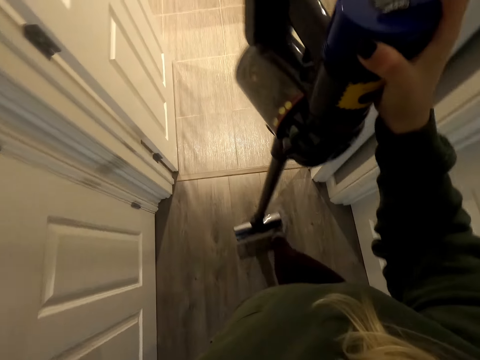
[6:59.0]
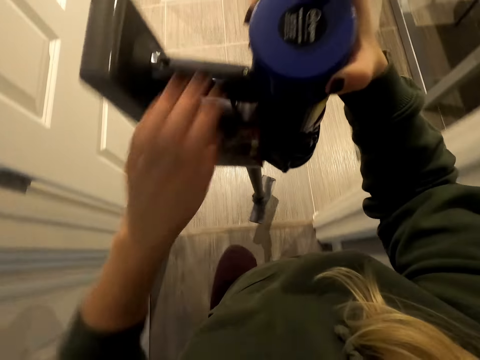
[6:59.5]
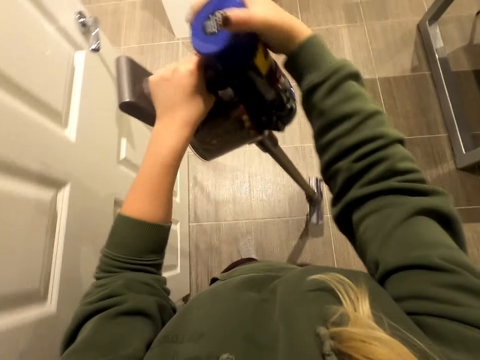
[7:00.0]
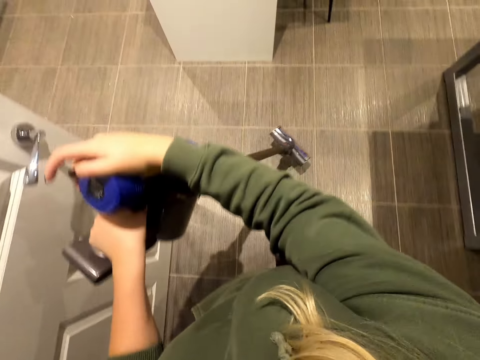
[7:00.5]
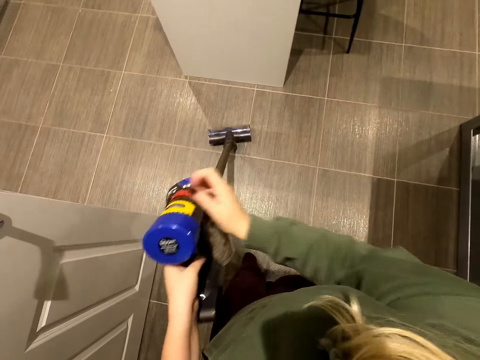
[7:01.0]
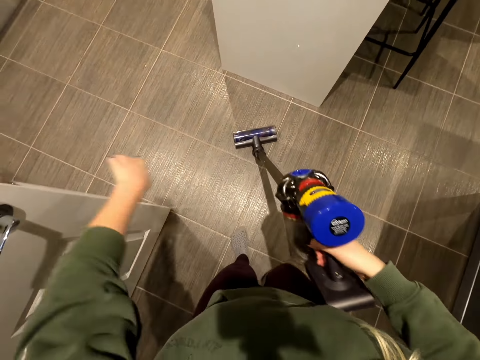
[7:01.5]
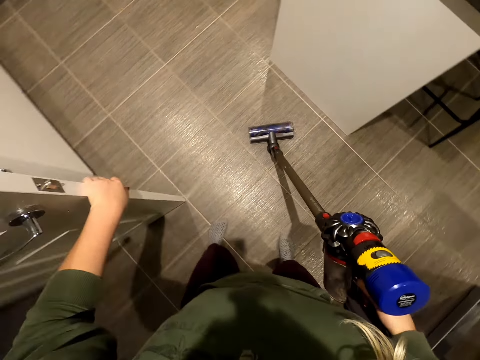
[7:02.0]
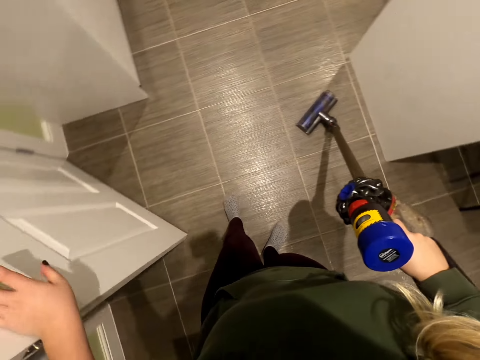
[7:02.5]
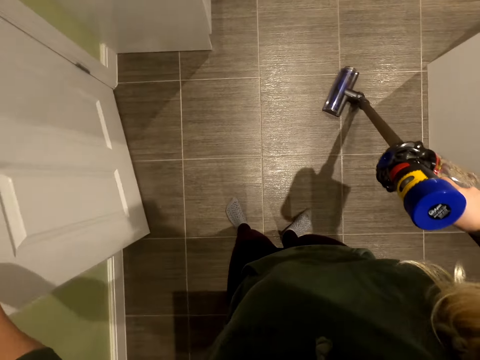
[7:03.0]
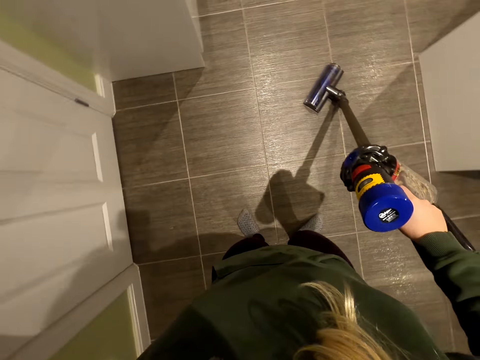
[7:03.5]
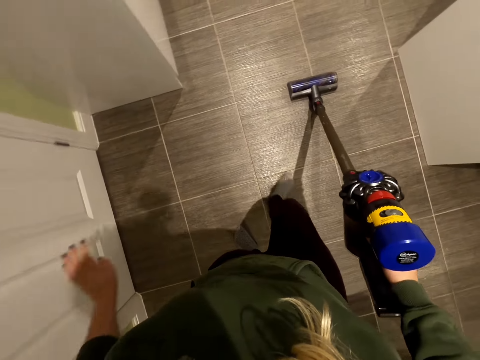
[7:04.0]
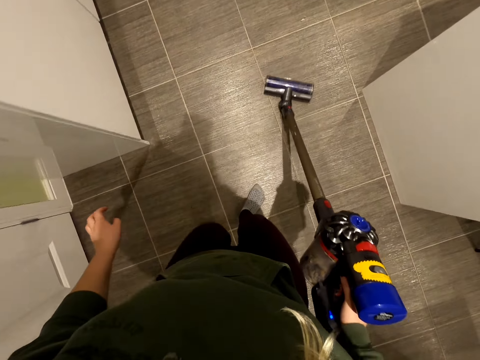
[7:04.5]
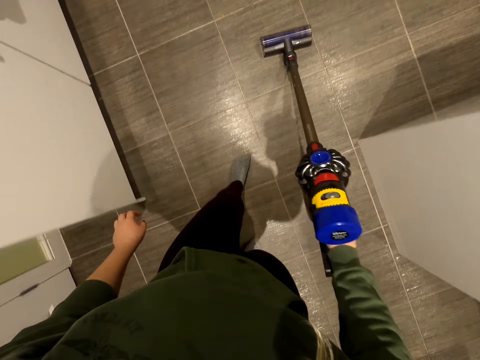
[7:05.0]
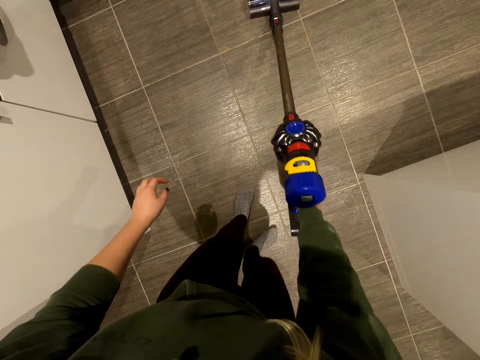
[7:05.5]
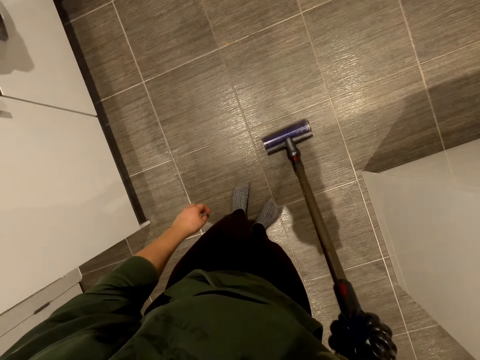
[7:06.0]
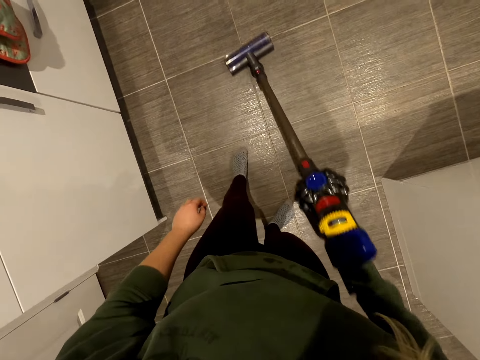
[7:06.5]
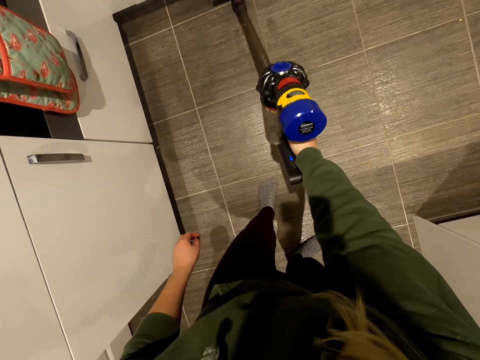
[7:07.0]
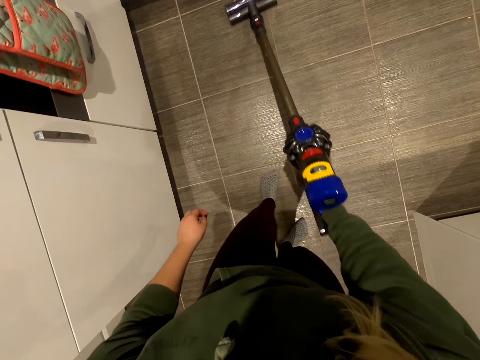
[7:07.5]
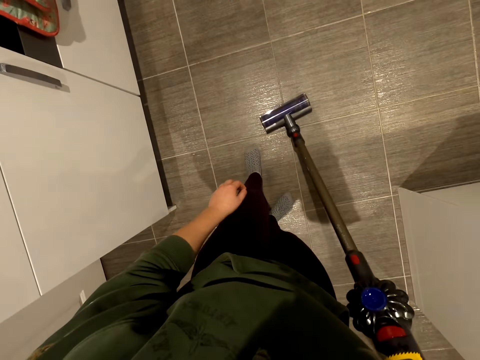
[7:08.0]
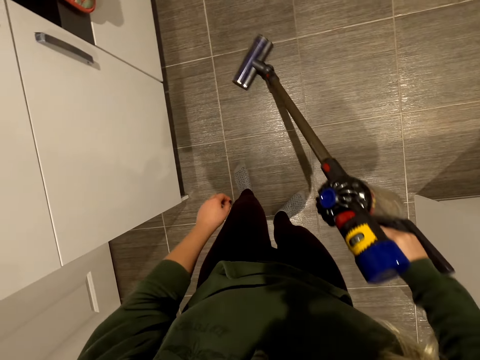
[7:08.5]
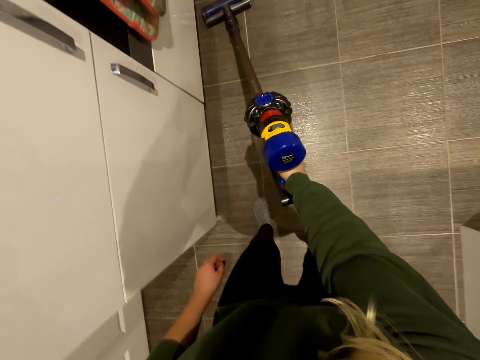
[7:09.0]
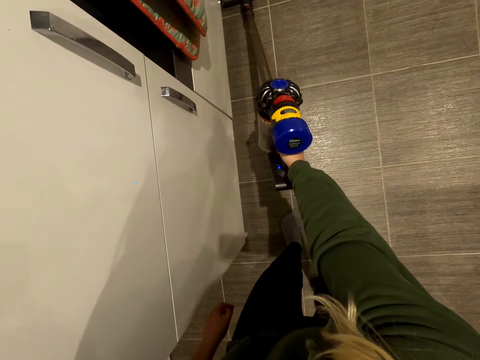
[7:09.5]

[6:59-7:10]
The camera wearer closes the store. They clean the floor with the floor cleaner.

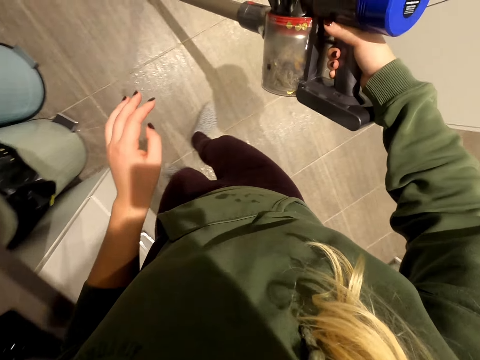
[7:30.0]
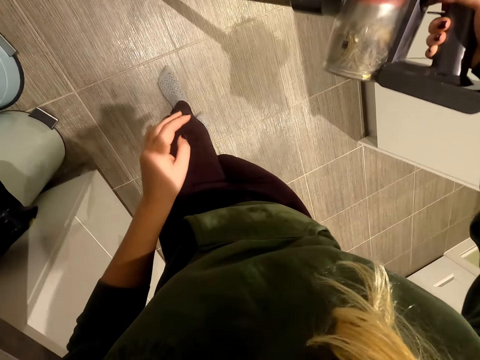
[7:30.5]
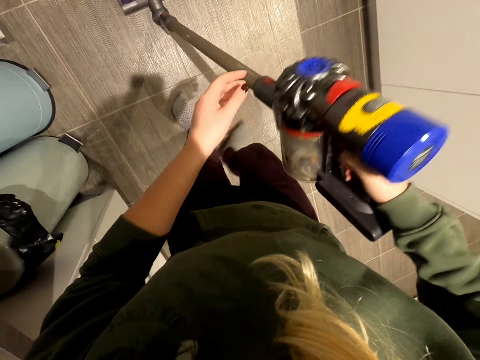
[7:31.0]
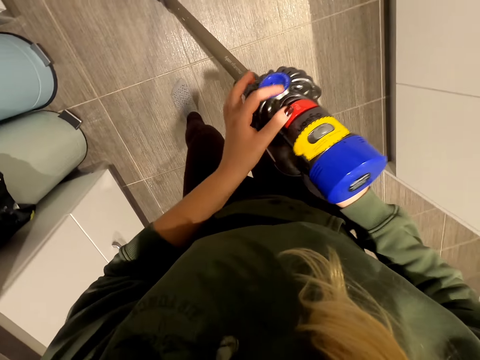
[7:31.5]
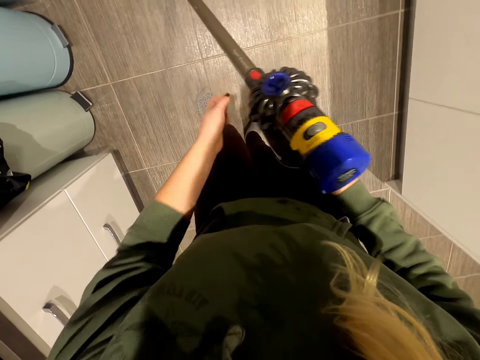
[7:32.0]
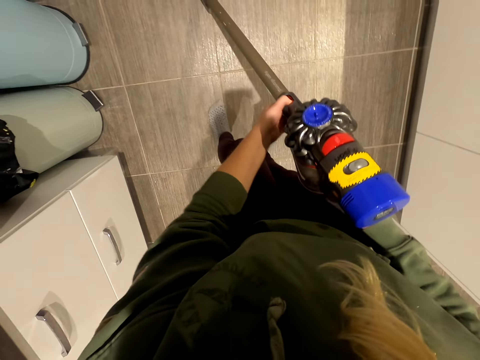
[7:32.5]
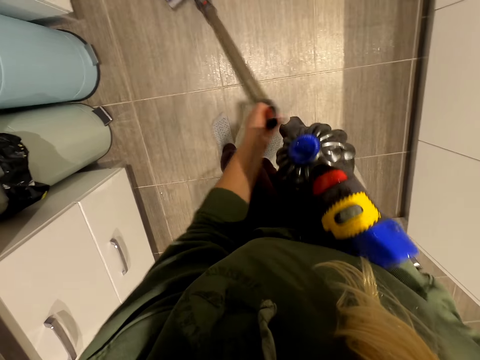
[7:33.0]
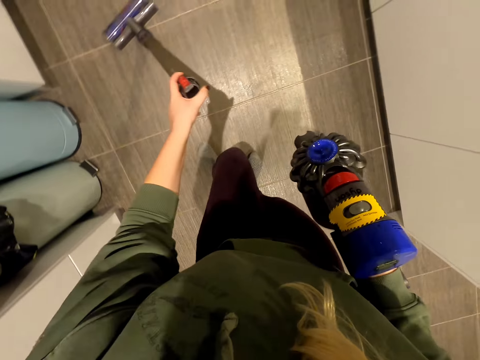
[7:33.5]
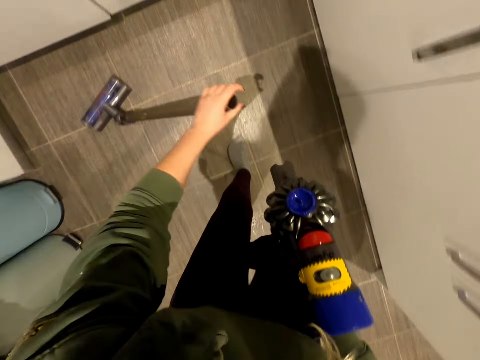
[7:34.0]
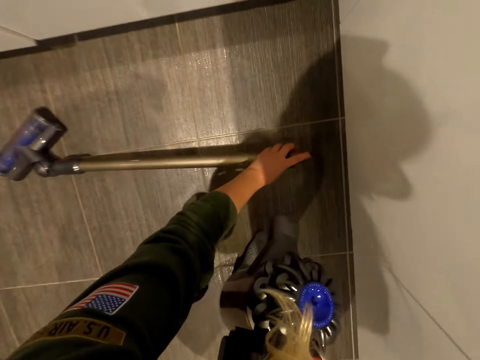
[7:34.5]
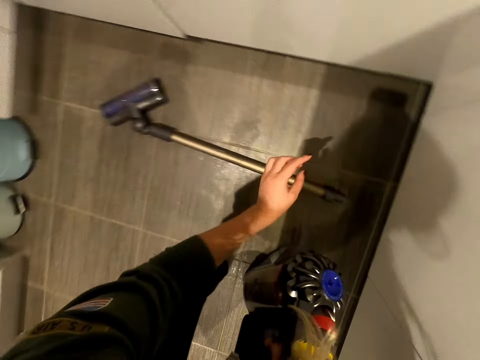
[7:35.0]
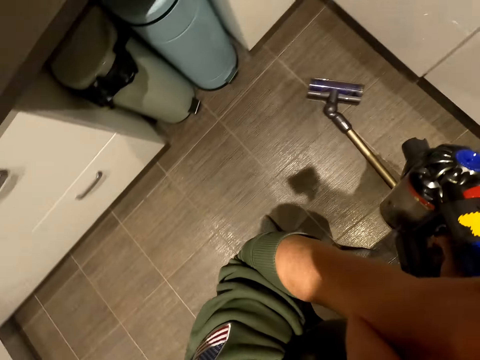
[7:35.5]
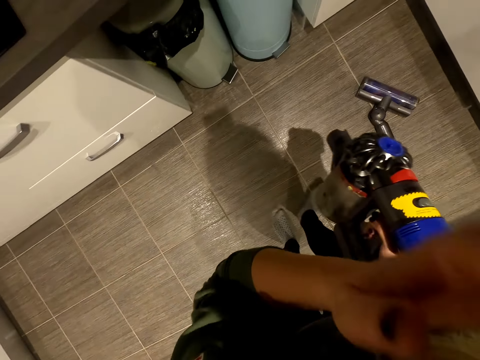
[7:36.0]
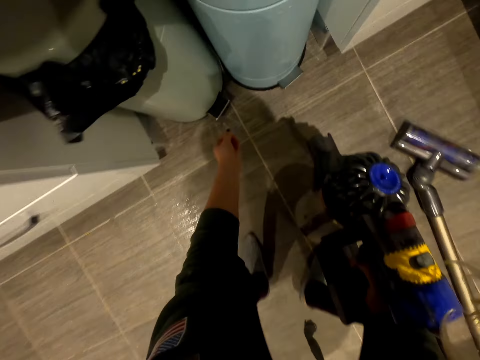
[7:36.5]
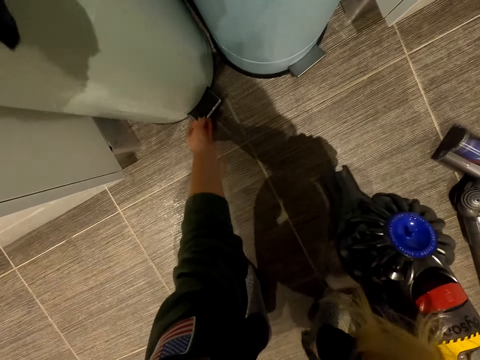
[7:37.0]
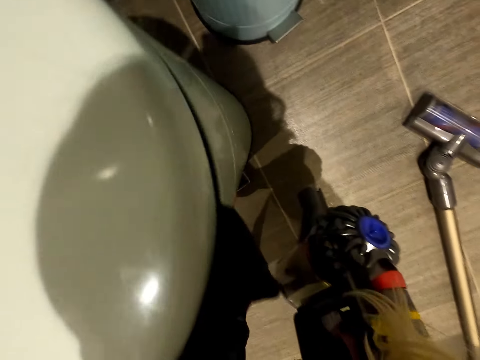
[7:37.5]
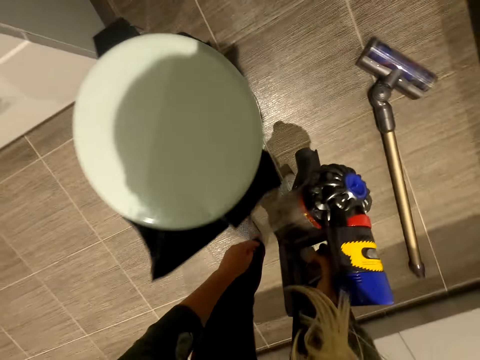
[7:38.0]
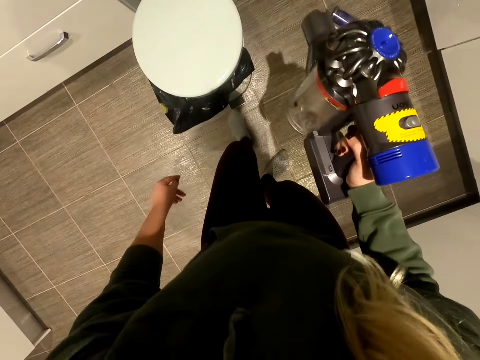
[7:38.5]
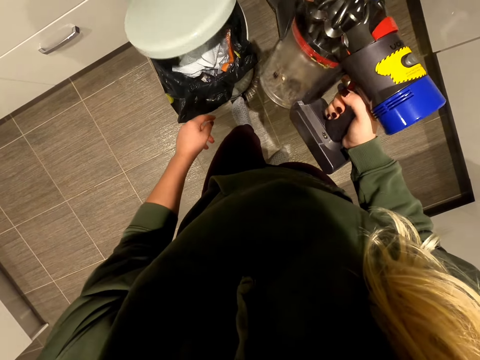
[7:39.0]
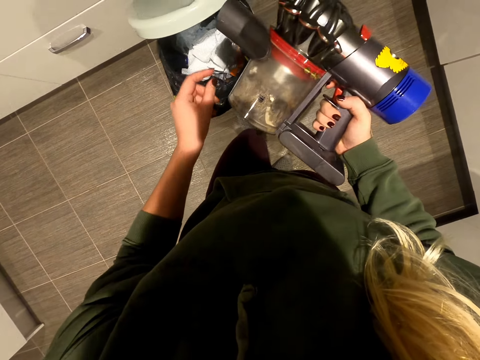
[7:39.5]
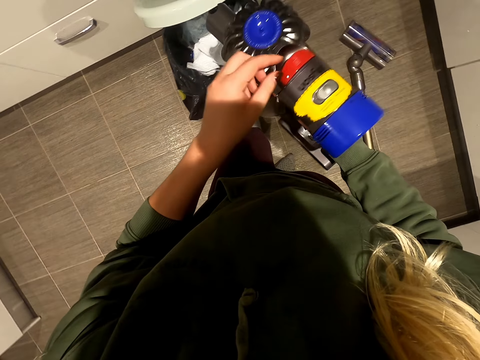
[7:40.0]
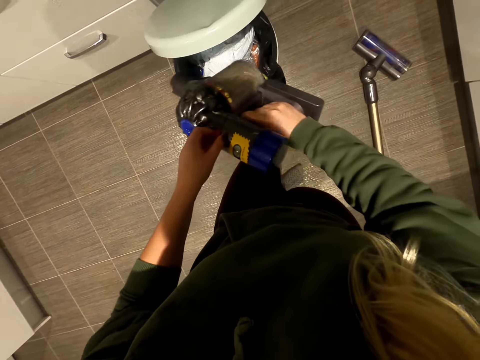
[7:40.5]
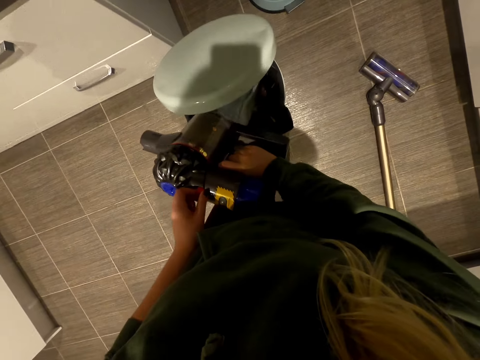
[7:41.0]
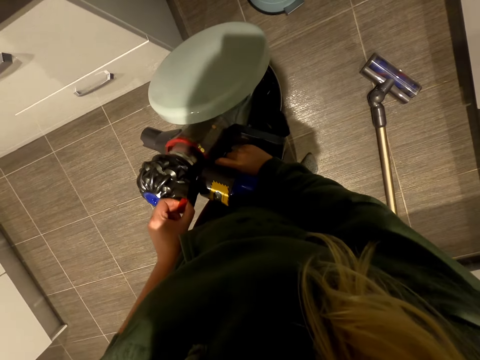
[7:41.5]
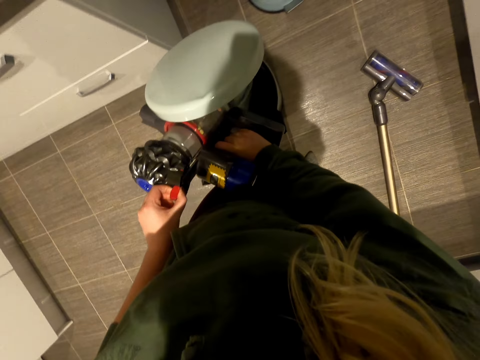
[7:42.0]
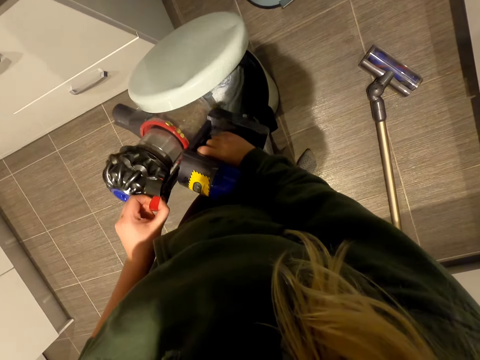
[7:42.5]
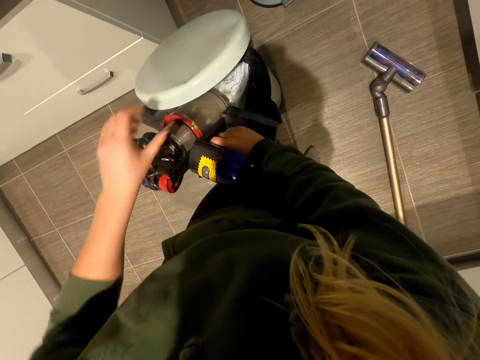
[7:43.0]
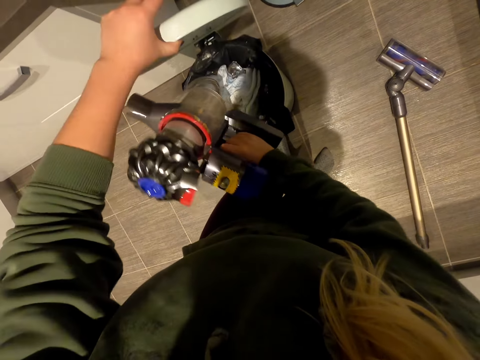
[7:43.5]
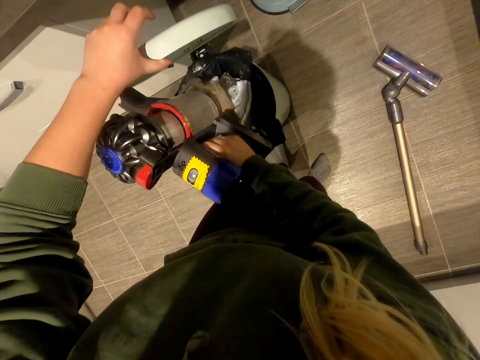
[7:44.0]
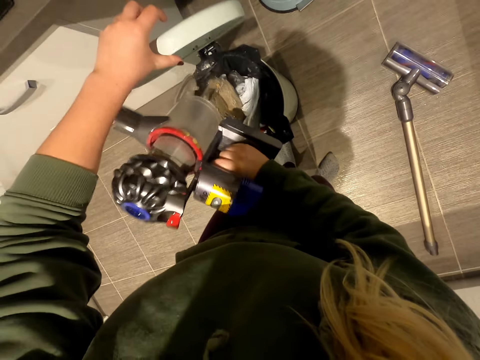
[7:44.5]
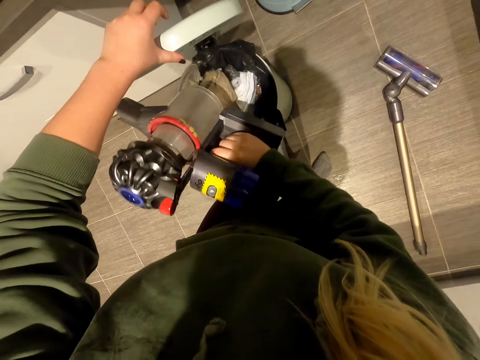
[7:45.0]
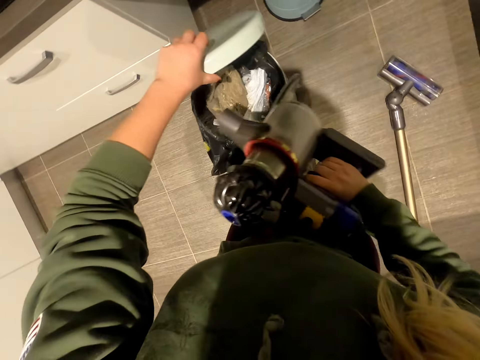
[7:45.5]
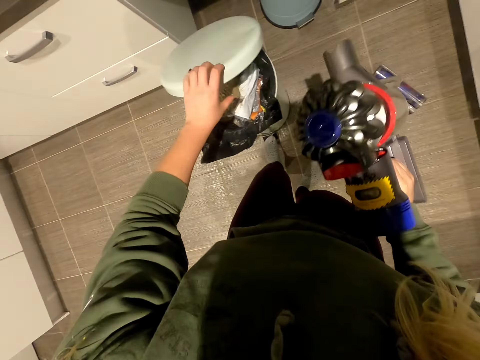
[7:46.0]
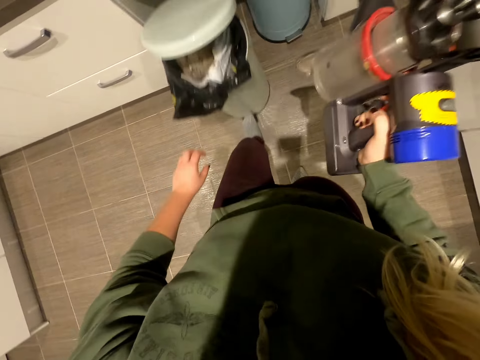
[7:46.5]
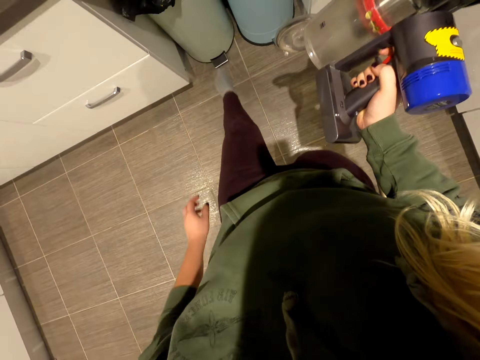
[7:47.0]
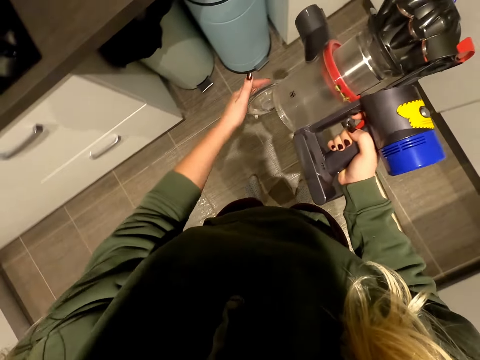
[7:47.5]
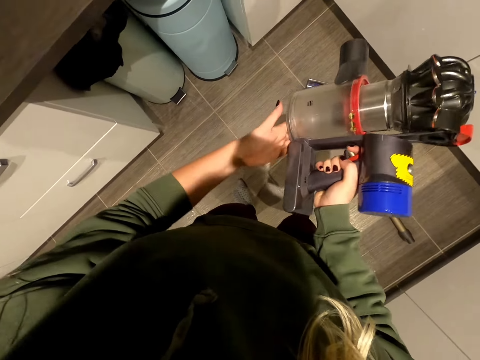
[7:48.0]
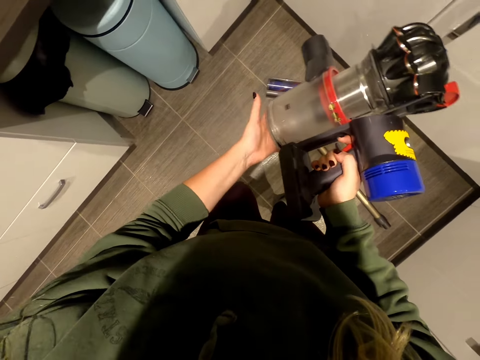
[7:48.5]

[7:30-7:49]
The camera wearer fixes the vacuum cleaner. They disassemble the floor cleaning machine. They disconnect the vacuum cleaner. They pull out the dustbin. They hold the trash can. They open the dustbin. They step on the trash can. They throw the dust into the dustbin. They close the dustbin. They drag the trash can on the floor.
